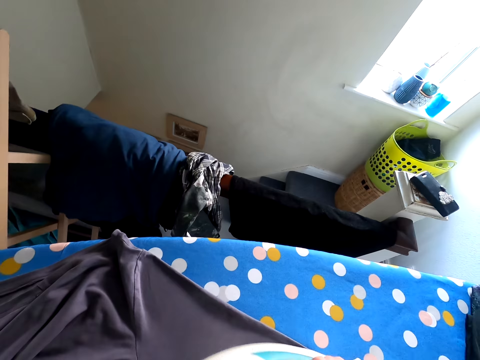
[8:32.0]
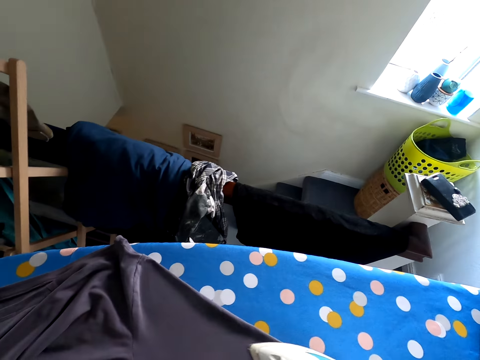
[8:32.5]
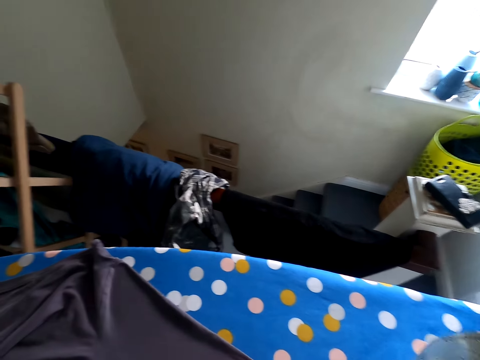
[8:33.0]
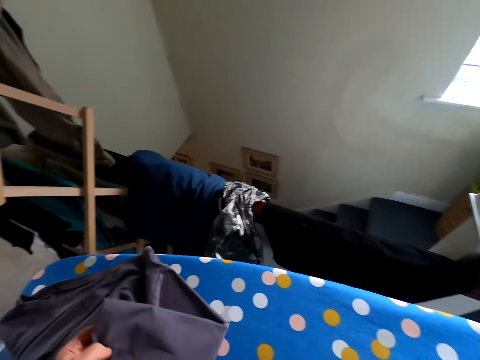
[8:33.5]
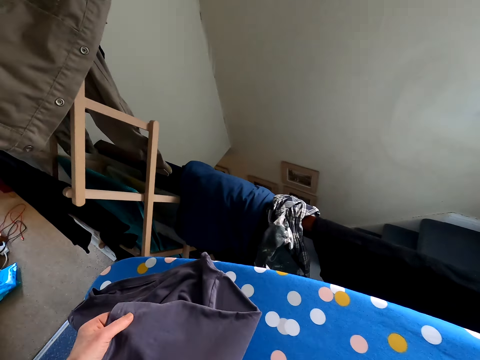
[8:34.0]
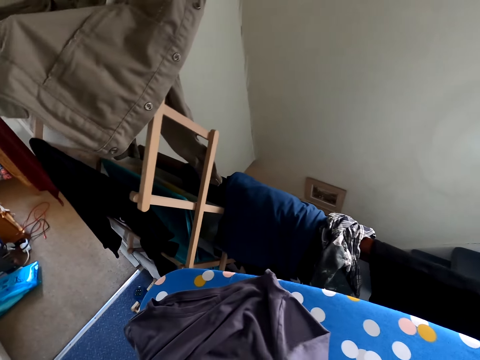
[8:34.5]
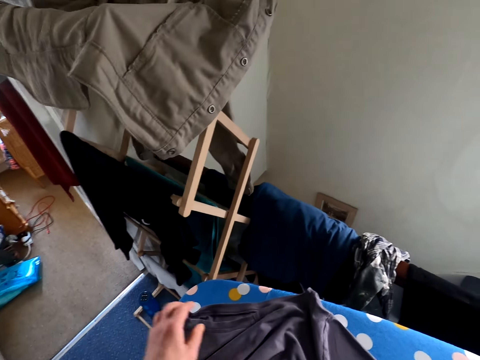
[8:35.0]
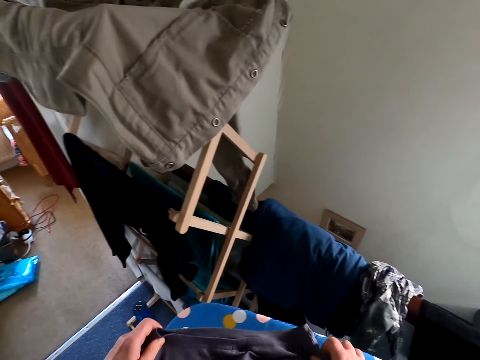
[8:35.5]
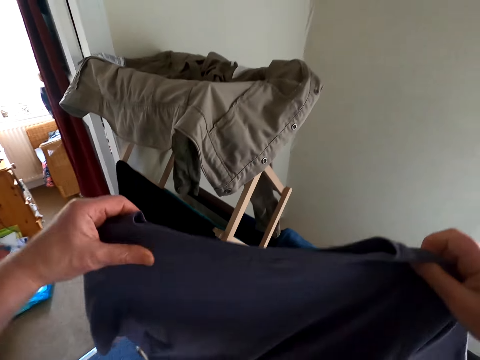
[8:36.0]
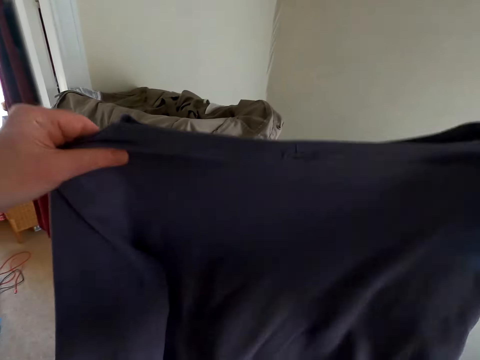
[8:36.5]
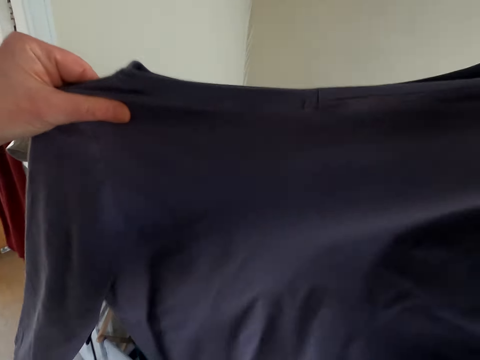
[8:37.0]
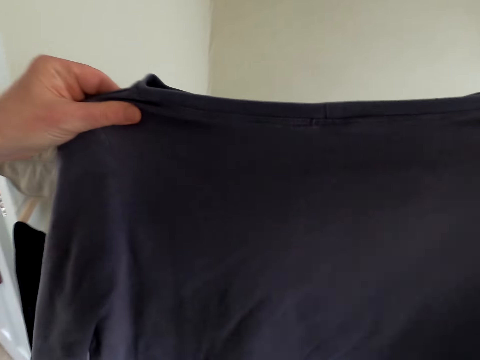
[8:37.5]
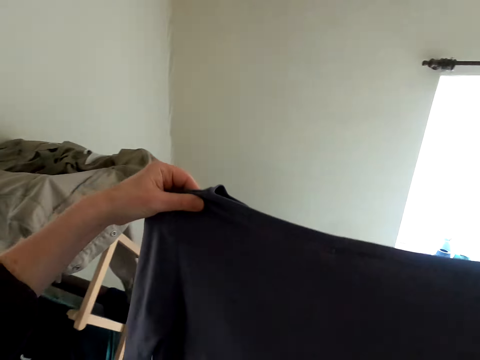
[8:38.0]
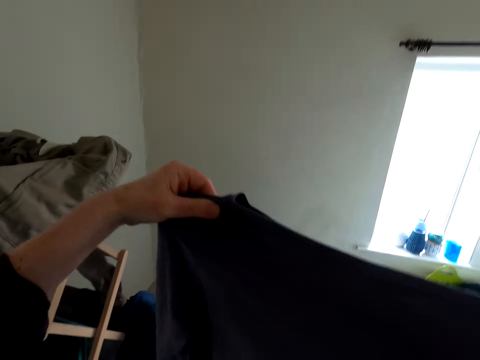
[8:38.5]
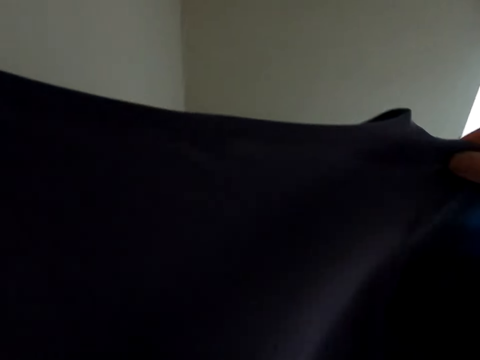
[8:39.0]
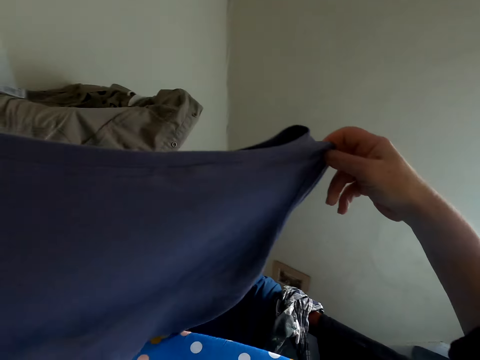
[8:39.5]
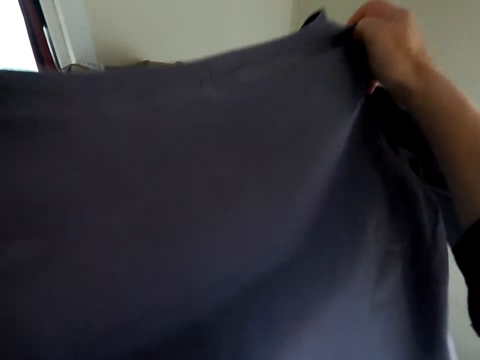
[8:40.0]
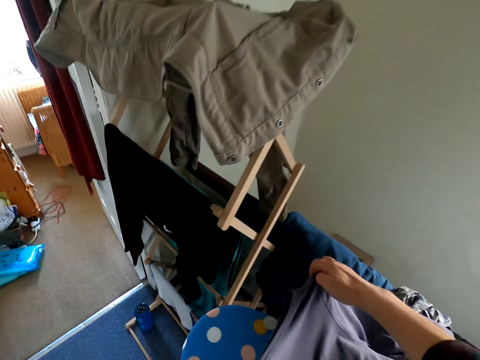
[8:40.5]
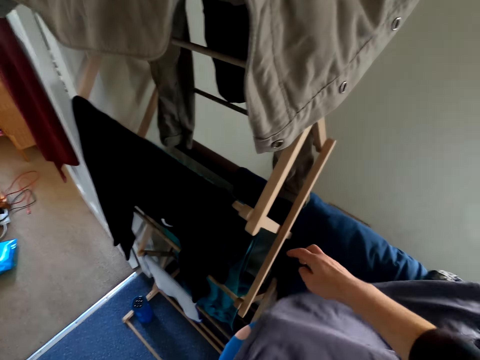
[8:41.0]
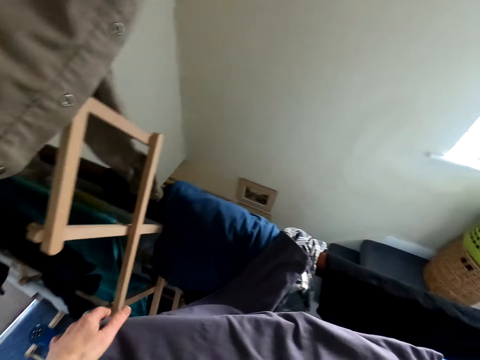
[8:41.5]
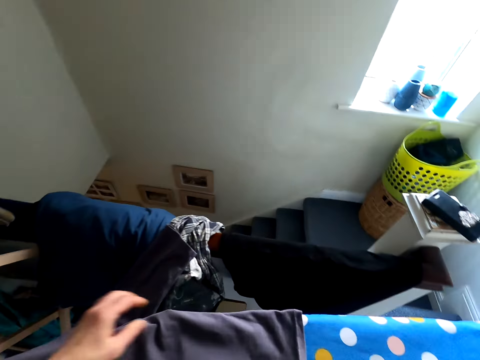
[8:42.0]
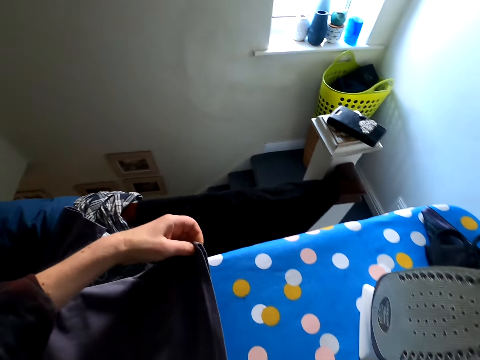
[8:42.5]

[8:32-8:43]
The camera wearer puts the iron down. They touch the top and straighten the cloth. They put the cloth on the ironing table. They fold the top.

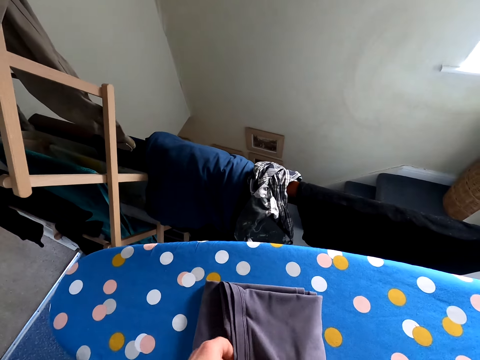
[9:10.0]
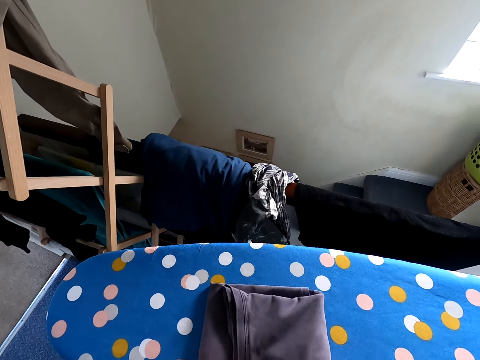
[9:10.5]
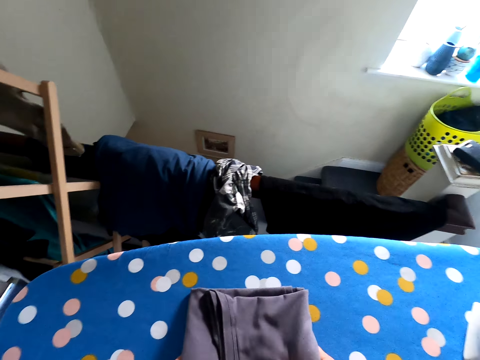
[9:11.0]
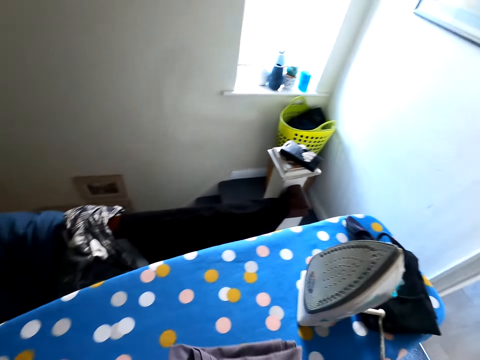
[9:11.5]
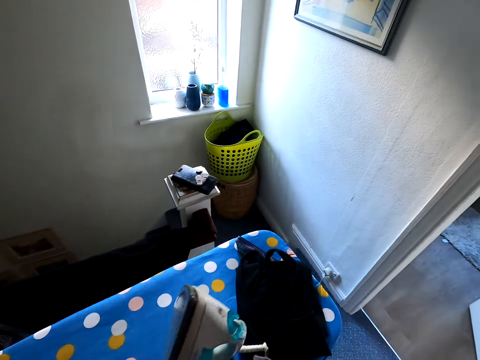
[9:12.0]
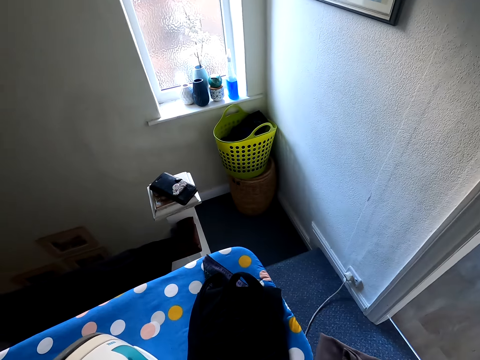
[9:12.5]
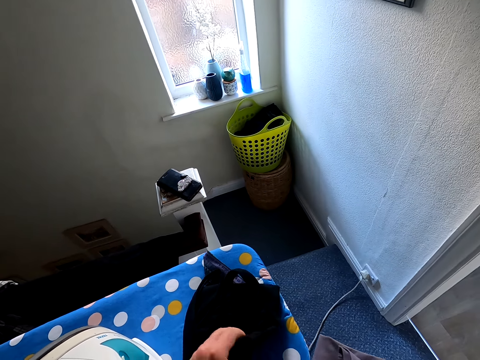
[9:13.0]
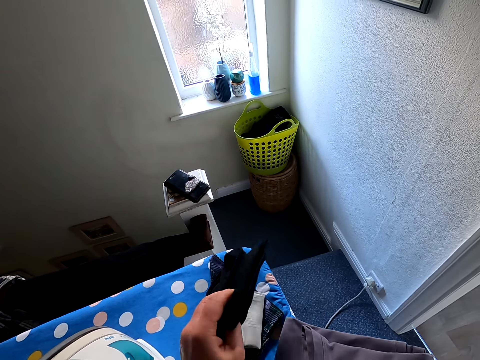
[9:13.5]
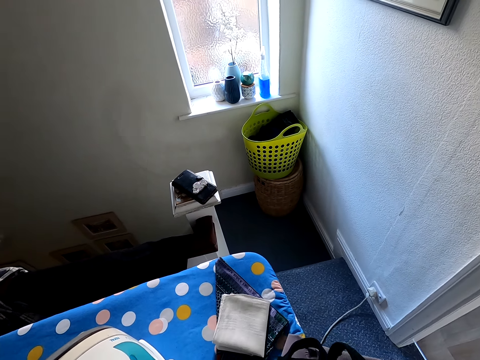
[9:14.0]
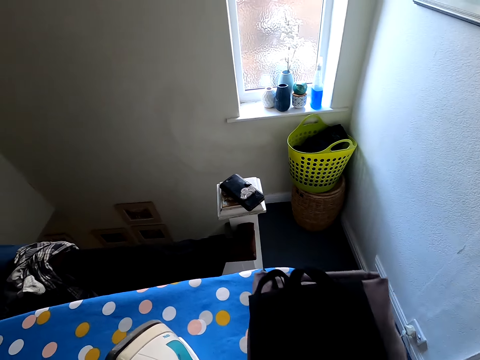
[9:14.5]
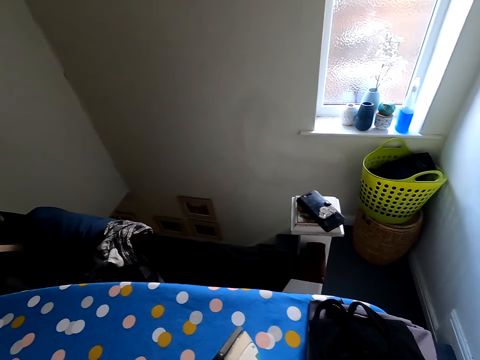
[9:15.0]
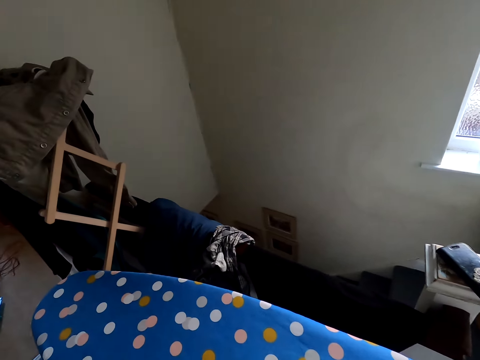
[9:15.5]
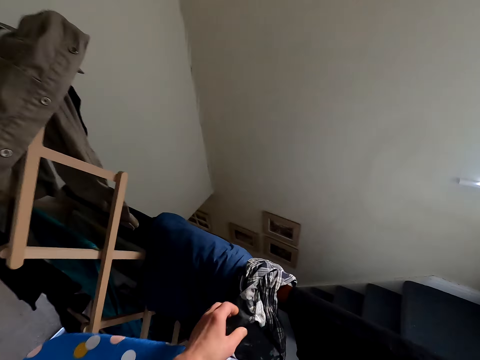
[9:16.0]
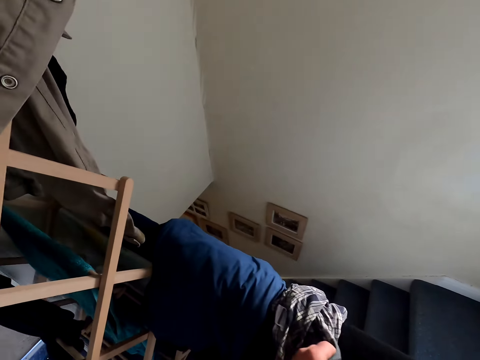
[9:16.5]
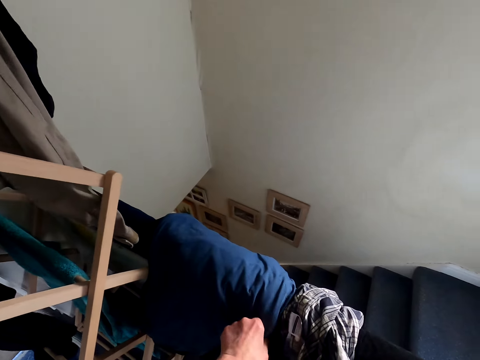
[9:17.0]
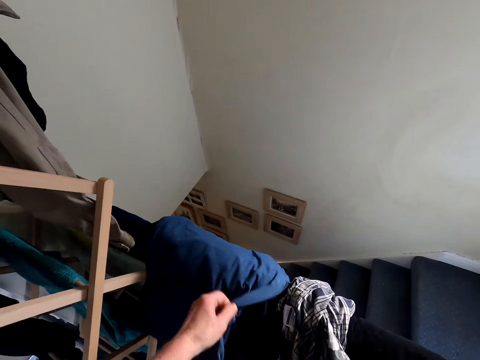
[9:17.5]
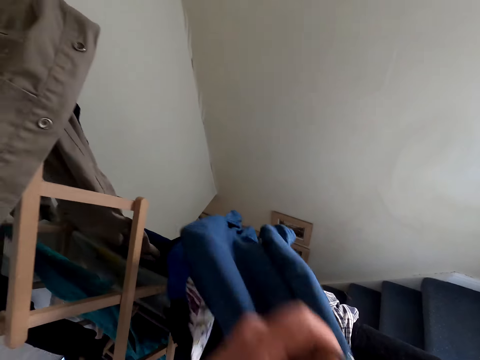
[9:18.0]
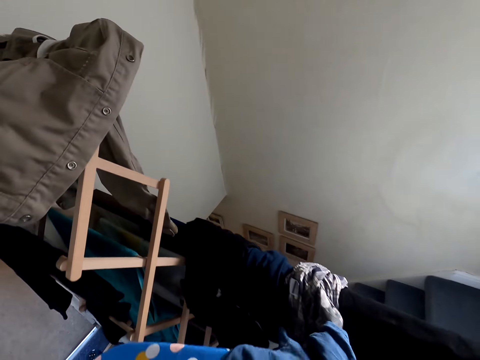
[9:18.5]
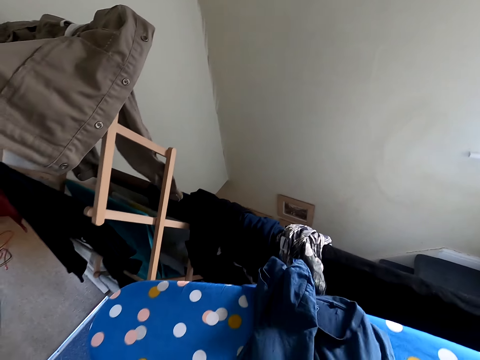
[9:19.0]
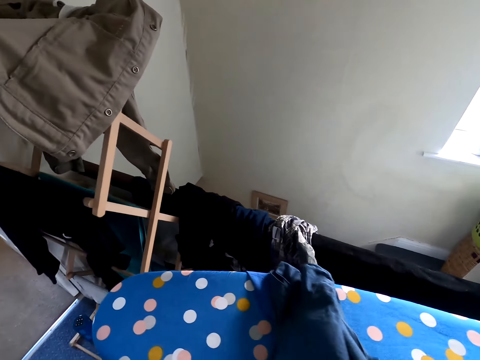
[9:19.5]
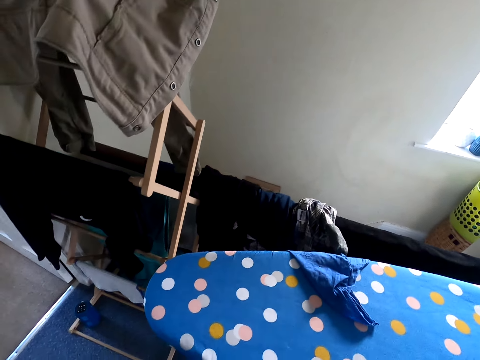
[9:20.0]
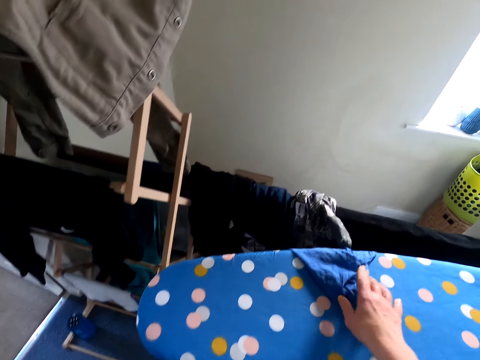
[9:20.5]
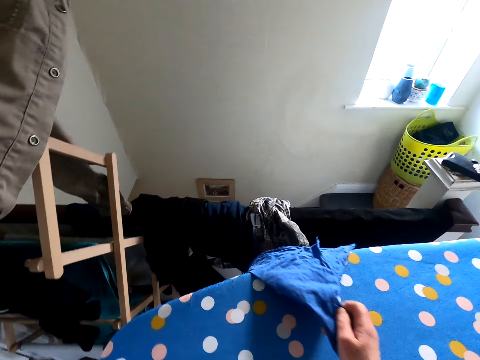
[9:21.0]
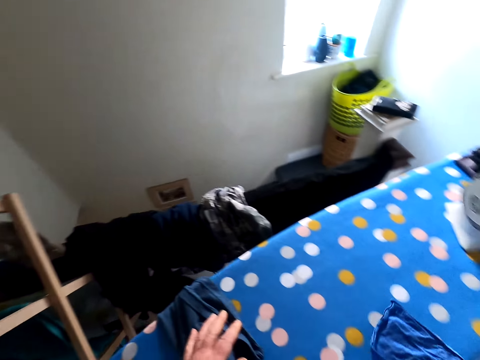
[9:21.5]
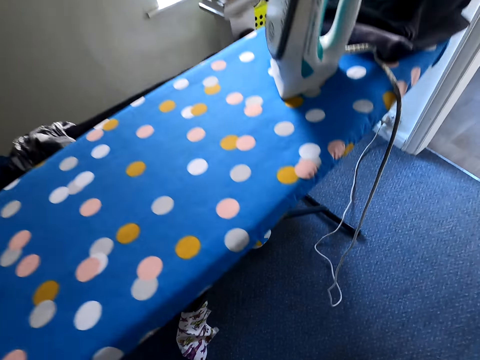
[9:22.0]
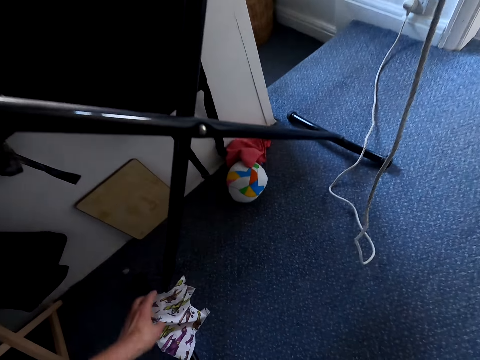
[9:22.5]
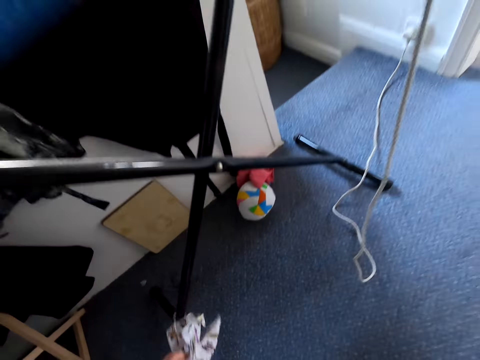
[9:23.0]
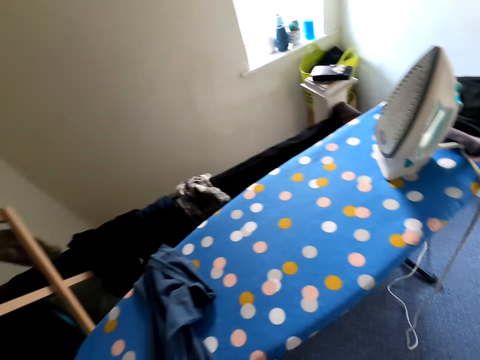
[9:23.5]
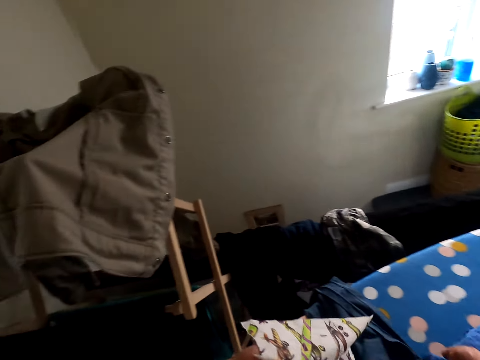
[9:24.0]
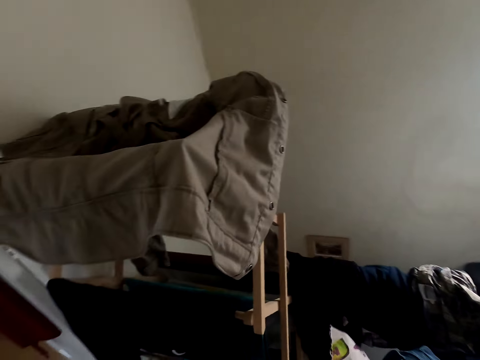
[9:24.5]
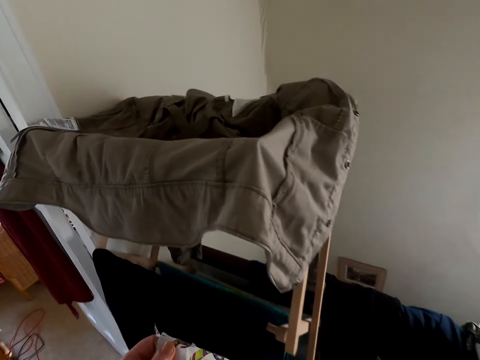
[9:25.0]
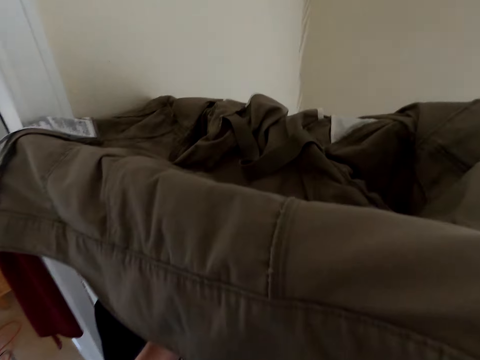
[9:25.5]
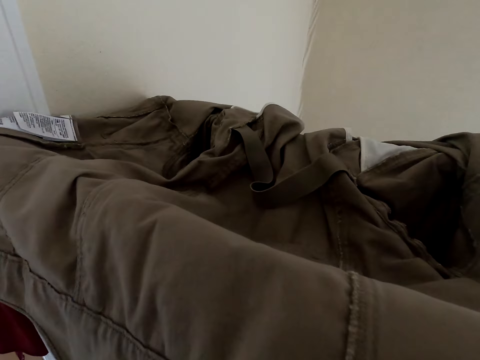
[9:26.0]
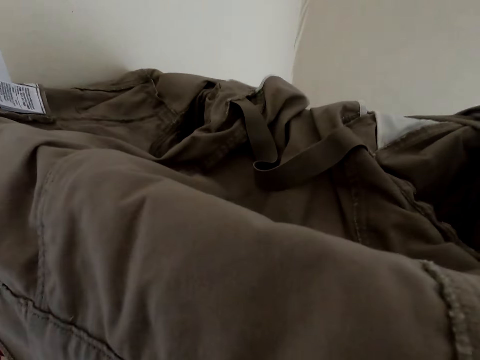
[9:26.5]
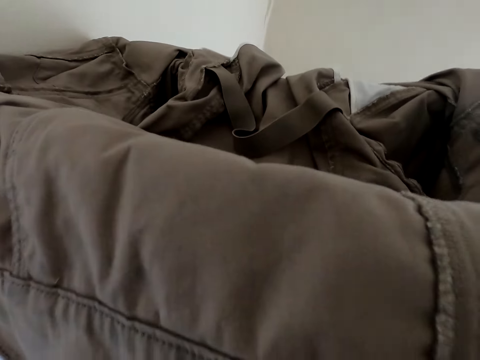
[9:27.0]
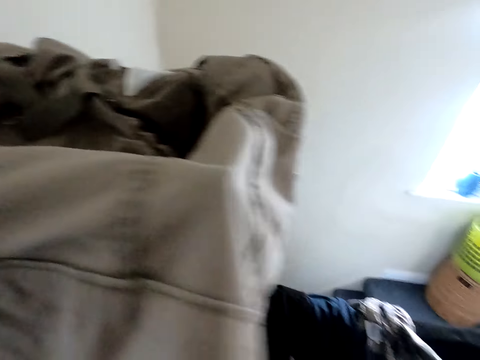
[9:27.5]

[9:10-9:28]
The camera wearer takes the cloth. They put the cloth on the table. They walk around the room, touch the cloth, and take the cloth from the hanger line. They take a cloth from the ironing board. They take a cloth from the floor. They hang the cloth.
